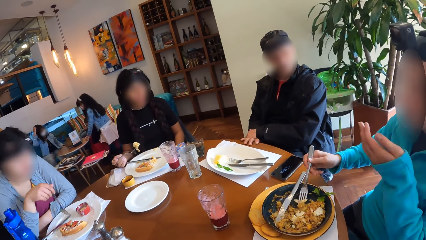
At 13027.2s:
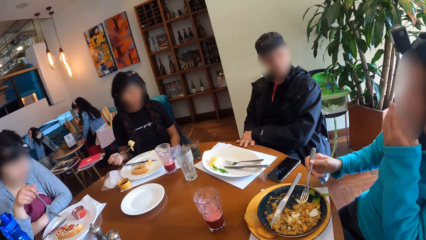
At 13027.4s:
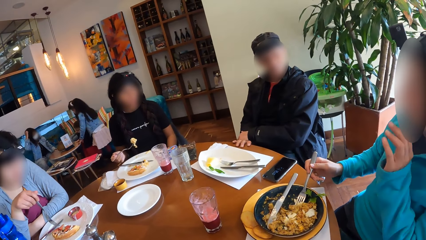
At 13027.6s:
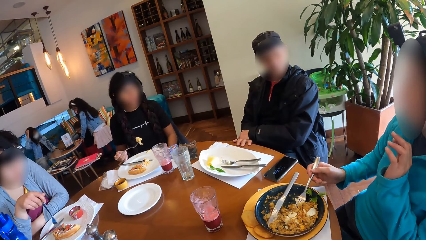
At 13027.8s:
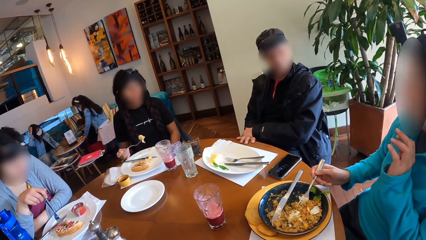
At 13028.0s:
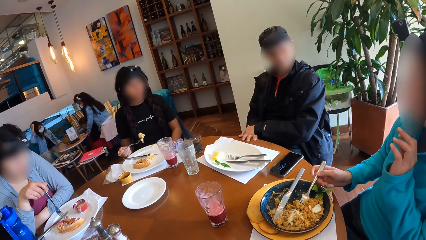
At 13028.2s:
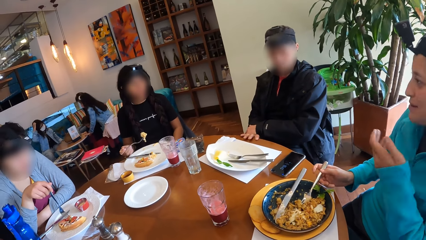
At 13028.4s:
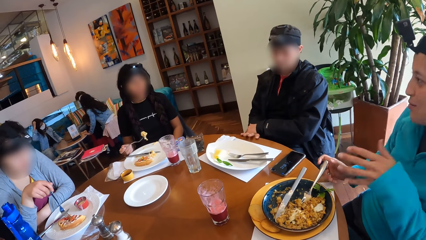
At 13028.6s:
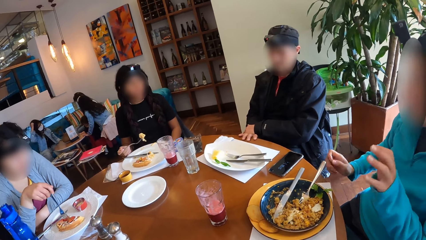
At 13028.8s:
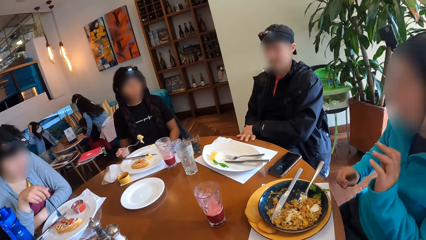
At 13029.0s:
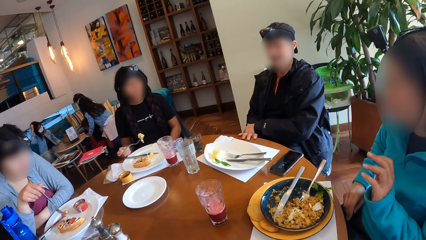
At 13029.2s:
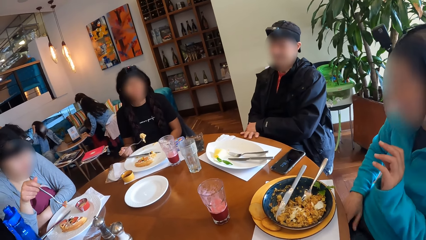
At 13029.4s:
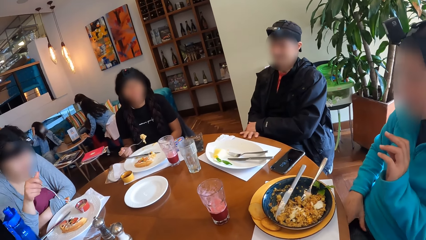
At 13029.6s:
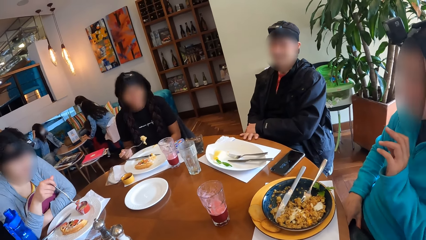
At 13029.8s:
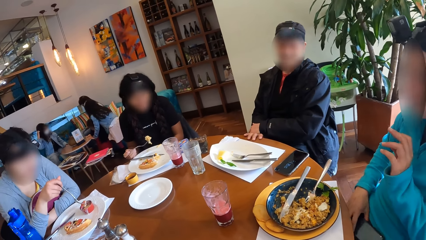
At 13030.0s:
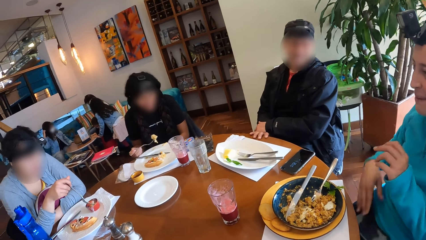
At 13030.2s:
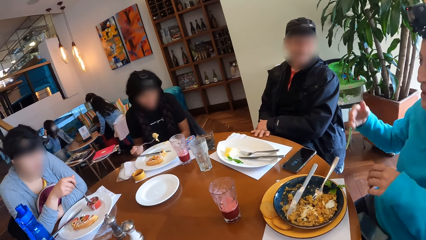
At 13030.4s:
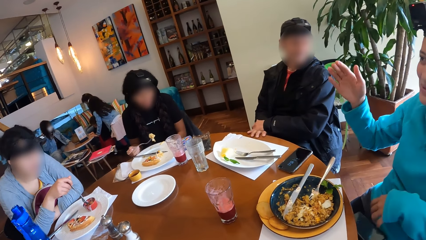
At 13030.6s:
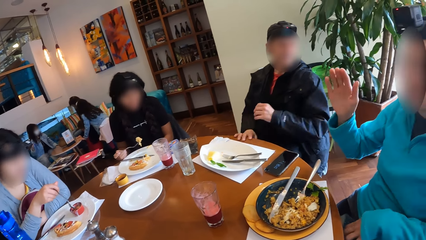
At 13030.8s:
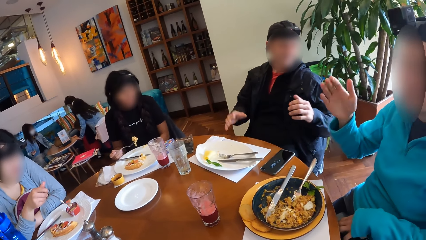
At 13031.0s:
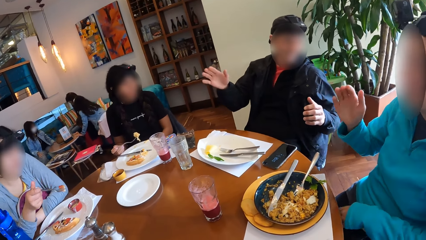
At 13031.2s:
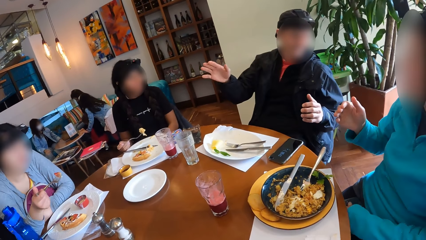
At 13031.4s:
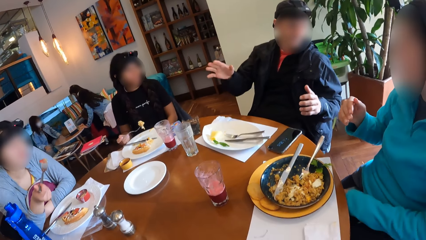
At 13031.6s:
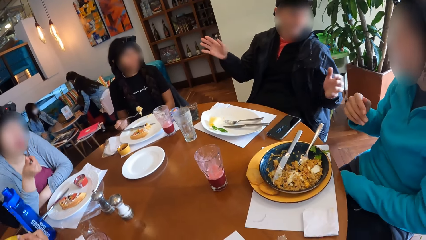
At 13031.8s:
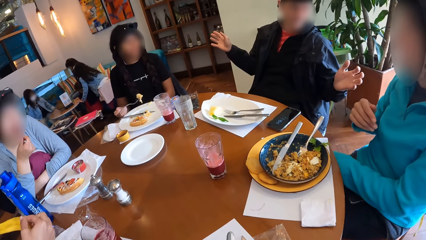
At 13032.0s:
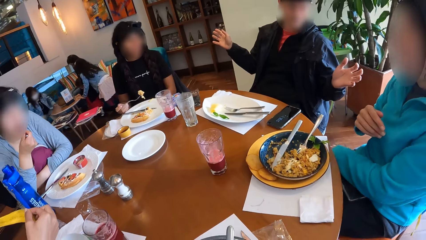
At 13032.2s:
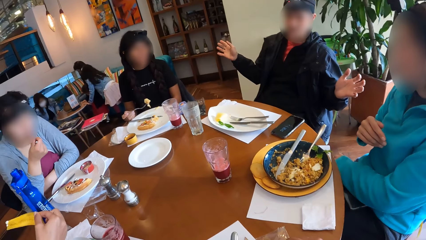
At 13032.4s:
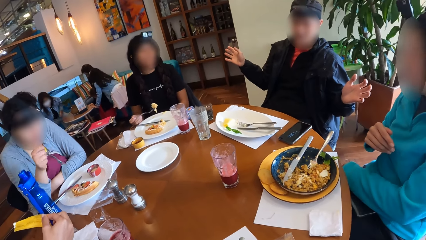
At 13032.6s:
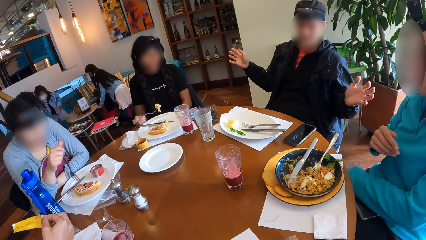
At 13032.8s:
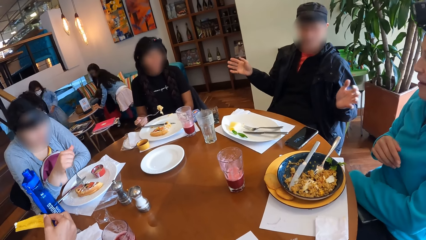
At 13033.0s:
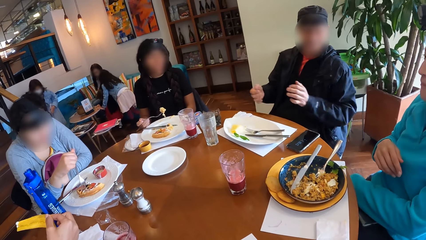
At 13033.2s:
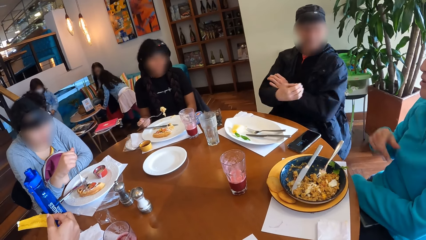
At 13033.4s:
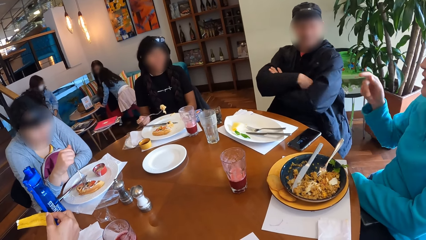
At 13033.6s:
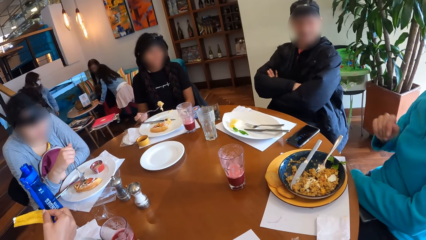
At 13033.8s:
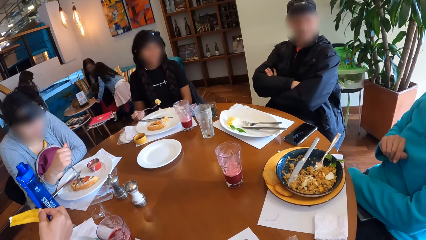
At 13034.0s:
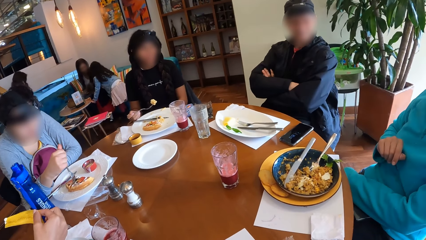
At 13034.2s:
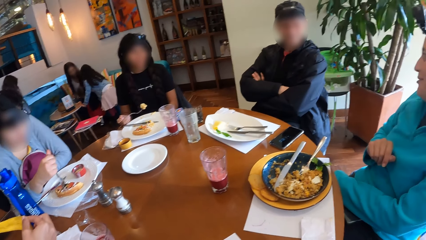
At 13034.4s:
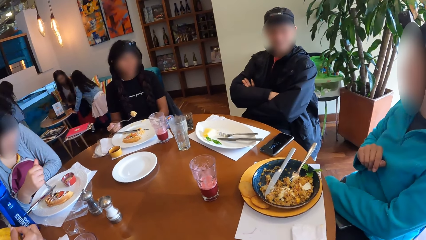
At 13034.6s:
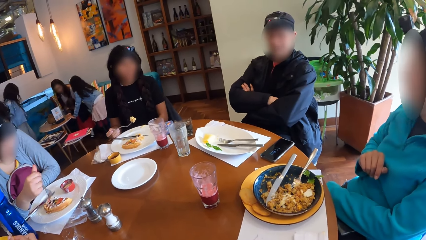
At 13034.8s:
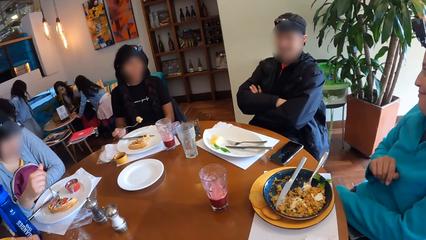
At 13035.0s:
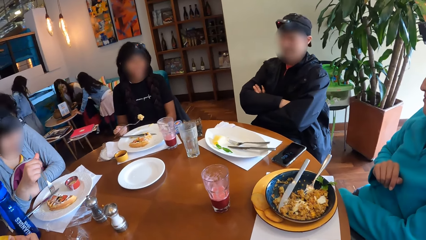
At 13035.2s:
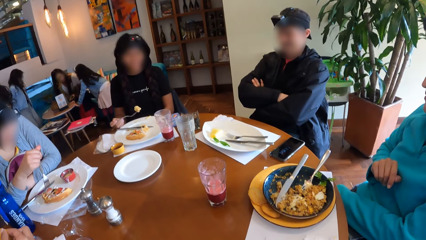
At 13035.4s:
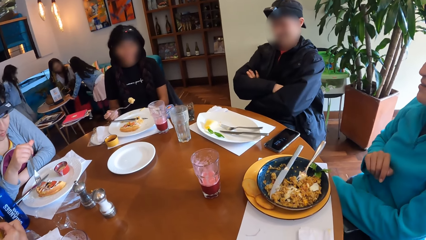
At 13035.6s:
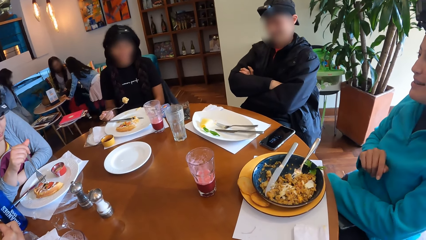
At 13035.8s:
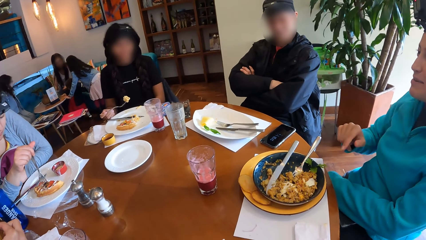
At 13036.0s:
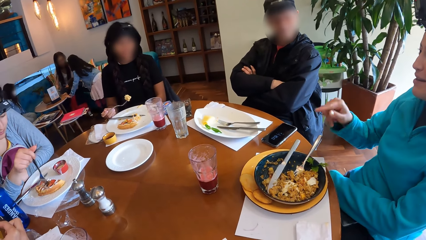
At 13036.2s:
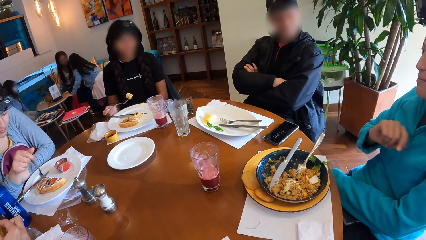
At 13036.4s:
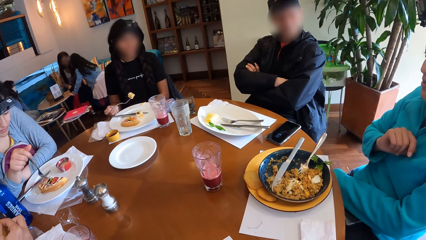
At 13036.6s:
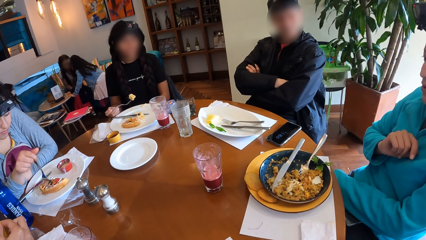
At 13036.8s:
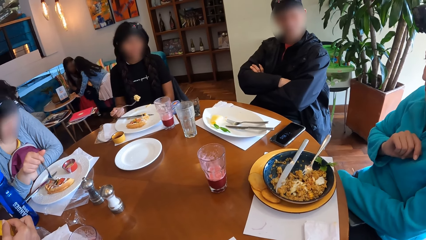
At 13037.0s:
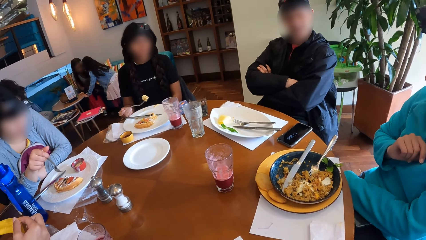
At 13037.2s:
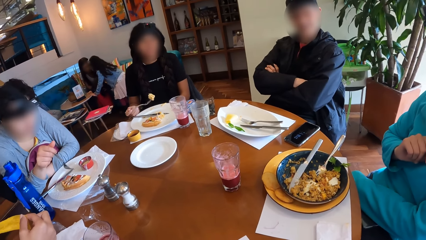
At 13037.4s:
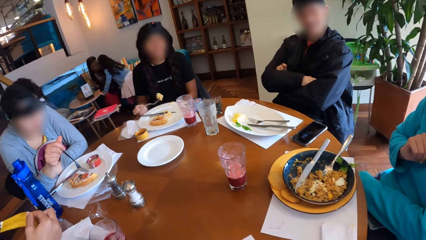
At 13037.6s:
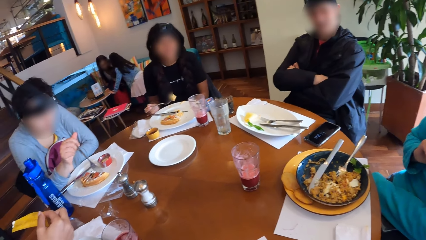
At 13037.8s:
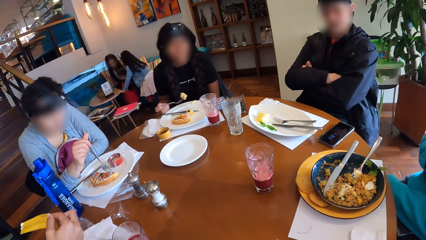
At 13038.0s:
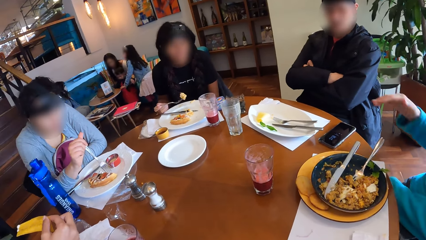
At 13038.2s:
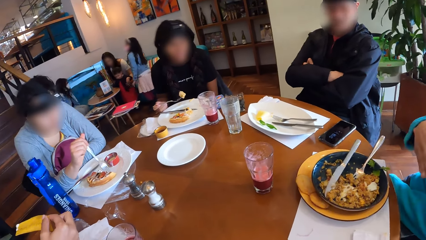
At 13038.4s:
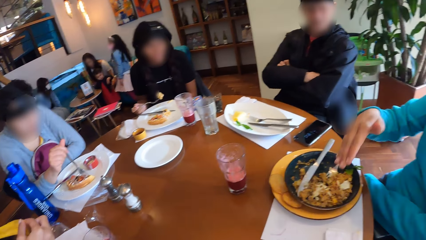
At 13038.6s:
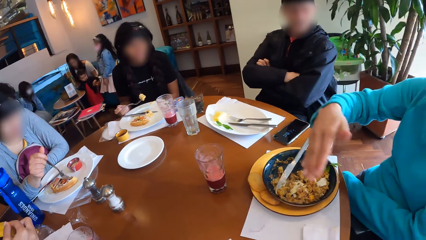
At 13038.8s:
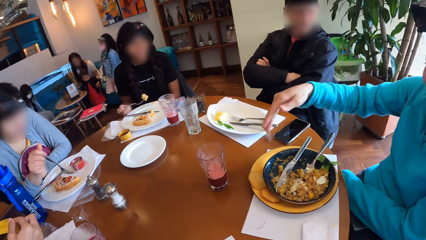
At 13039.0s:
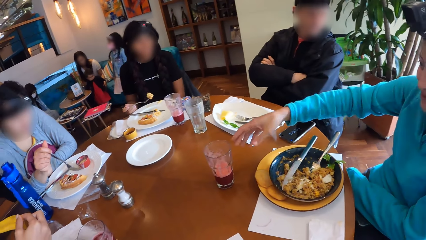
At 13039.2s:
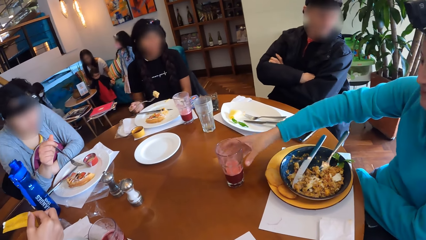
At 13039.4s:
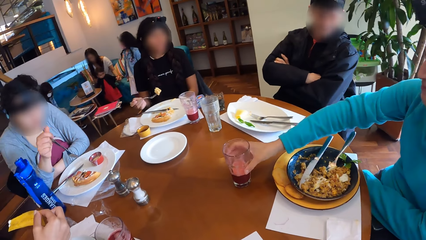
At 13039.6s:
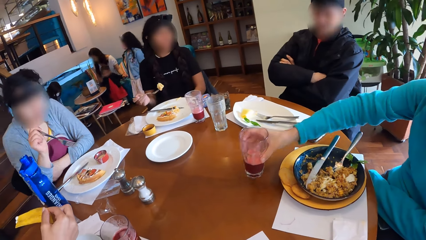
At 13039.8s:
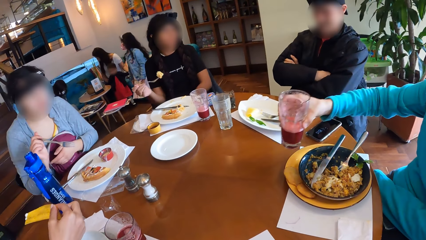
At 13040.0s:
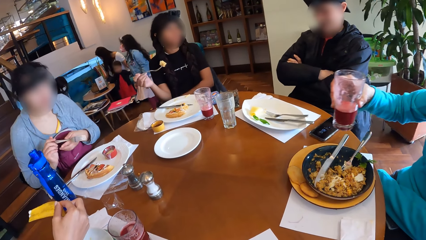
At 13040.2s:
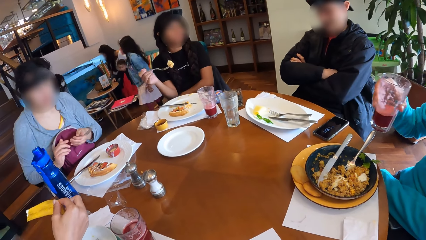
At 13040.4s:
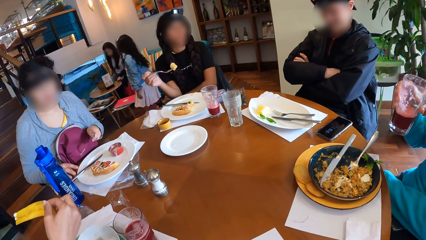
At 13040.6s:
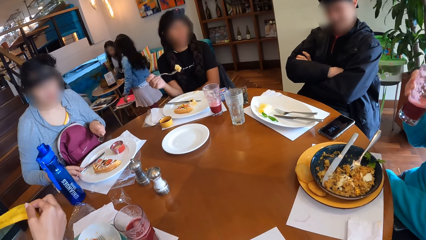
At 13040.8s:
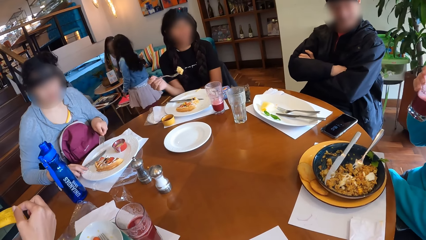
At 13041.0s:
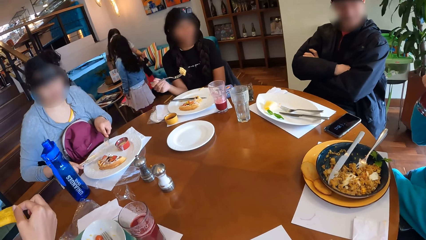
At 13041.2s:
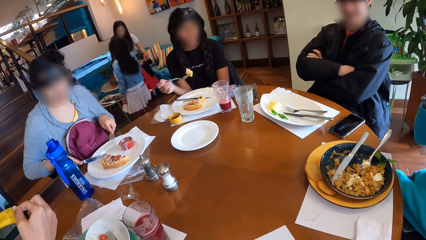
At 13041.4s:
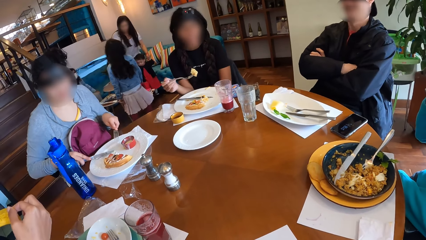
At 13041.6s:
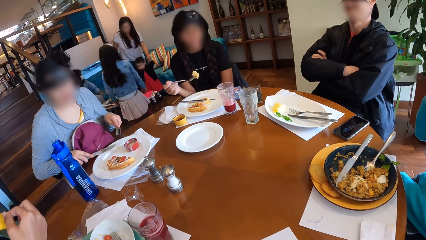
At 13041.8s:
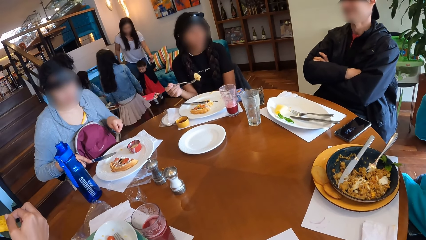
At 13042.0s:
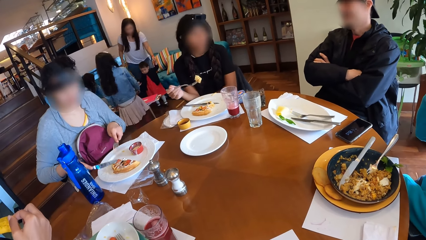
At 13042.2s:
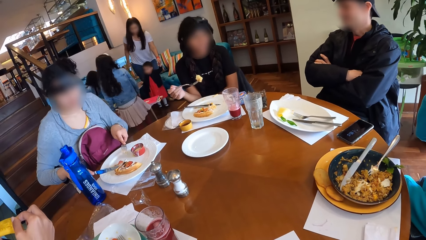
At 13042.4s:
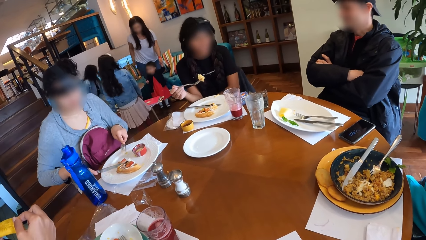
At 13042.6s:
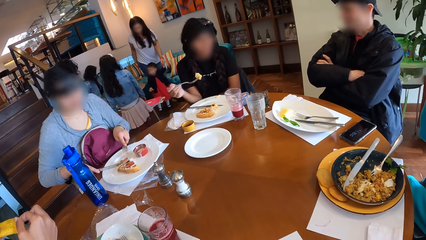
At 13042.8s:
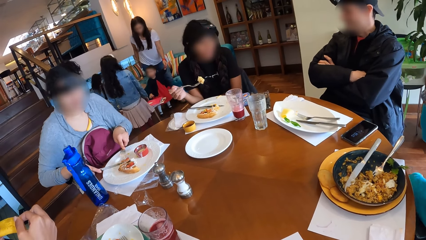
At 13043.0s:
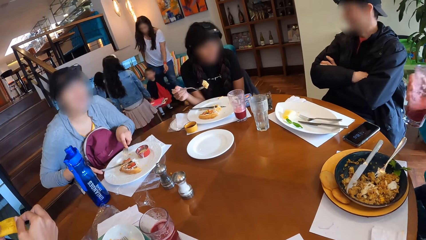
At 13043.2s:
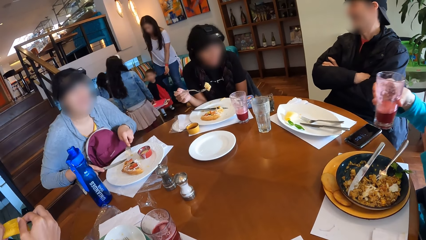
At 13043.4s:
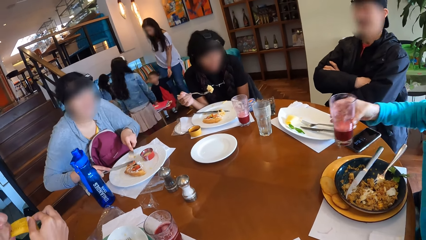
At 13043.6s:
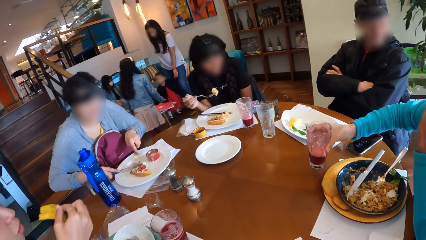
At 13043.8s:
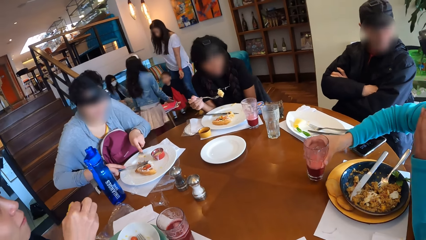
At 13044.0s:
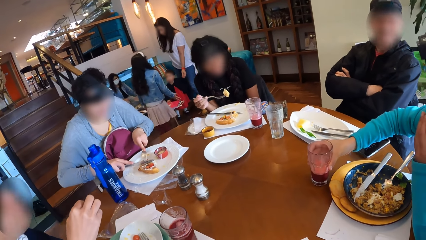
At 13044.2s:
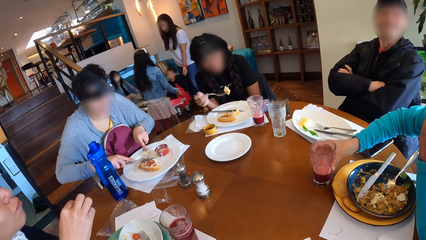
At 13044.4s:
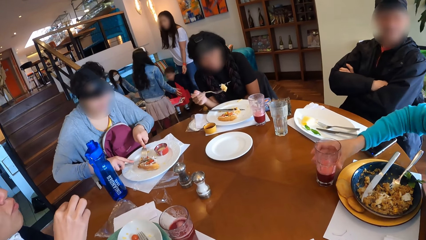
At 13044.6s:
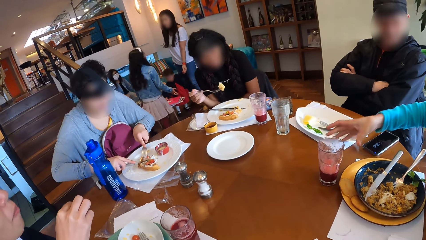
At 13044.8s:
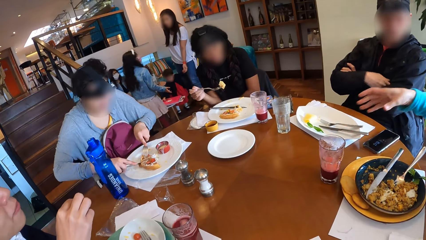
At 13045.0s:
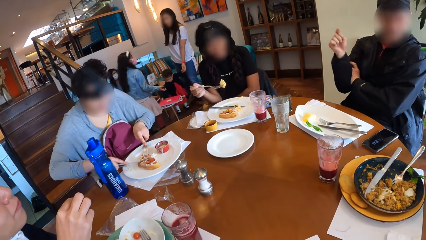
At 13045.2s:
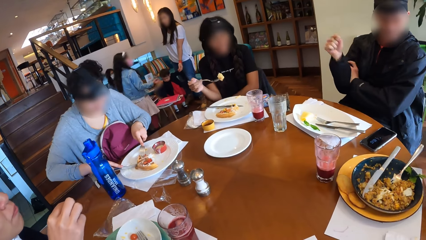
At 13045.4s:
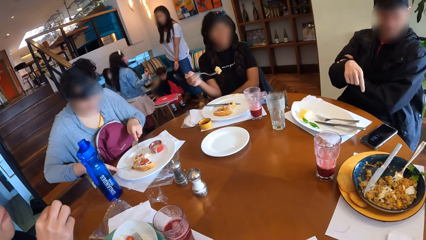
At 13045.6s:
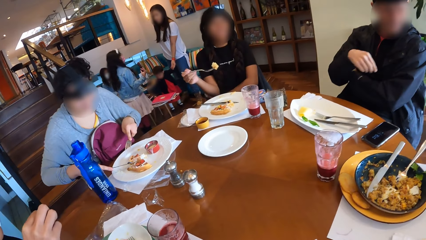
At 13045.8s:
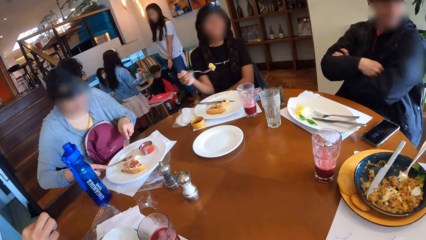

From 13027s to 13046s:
A woman places the fork on the plate with her right hand. Another woman picks some waffles from the plate on the table with the fork in her right hand. The second woman dips the waffles into the dipping sauce with the fork in her right hand. A man removes his right hand from the table. The second woman eats from the fork in her right hand. The second woman scrapes the waffles in the plate on the table with the fork in her right hand. The first woman picks a glass of juice from the table with her right hand. The second woman transfers the fork in her right hand to her left hand. The second woman picks the knife on the plate on the table with her right hand. The second woman moves the waffles in the plate with the knife in her right hand. A third woman eats from a slice of chips in her right hand. The first woman places the glass of juice on the table with her right hand. The second woman cuts the waffles on the plate with the knife in her right hand.
